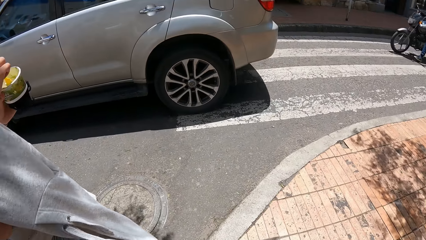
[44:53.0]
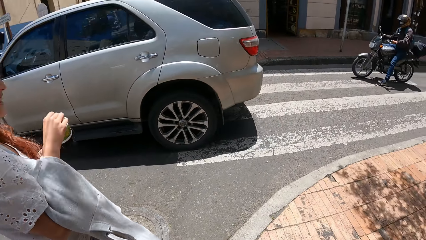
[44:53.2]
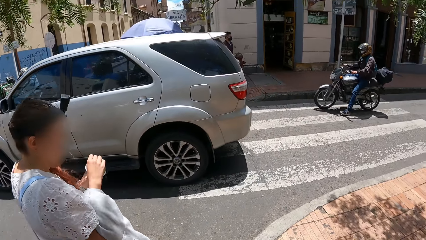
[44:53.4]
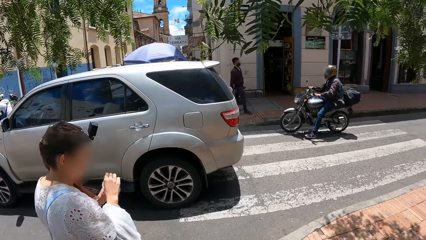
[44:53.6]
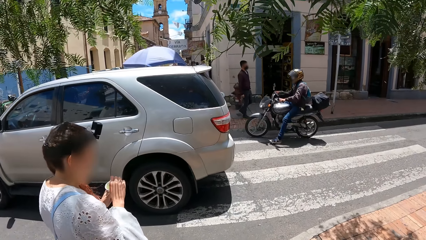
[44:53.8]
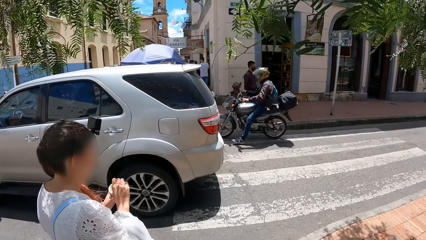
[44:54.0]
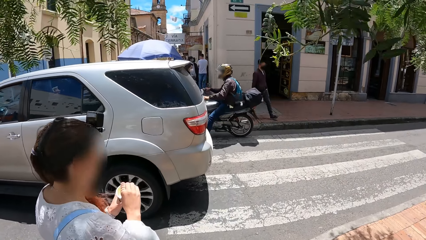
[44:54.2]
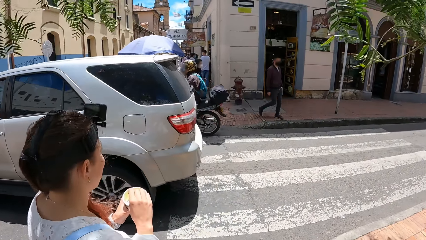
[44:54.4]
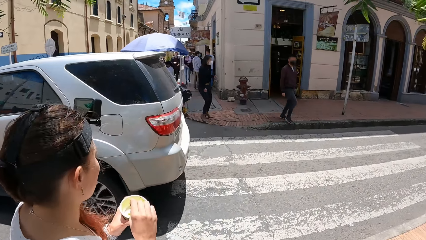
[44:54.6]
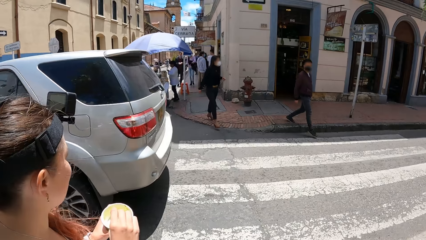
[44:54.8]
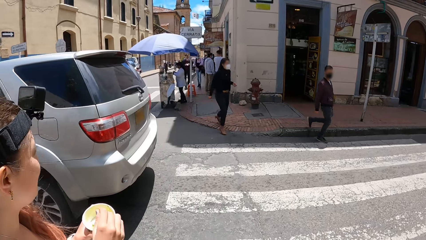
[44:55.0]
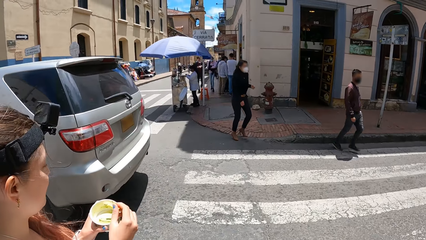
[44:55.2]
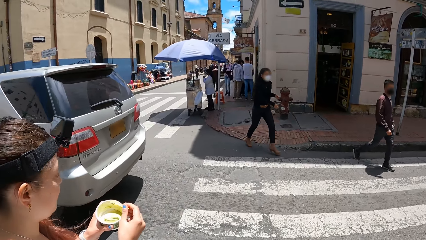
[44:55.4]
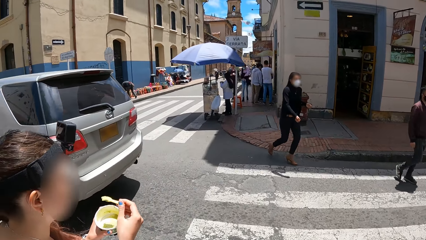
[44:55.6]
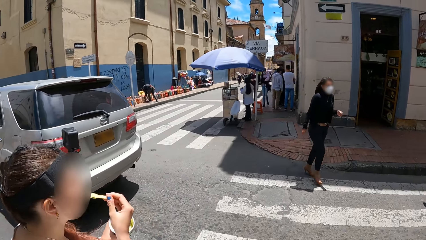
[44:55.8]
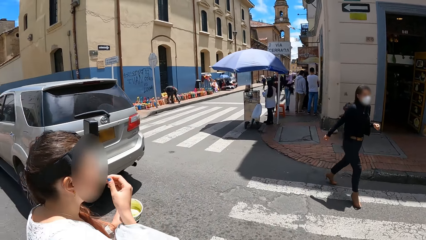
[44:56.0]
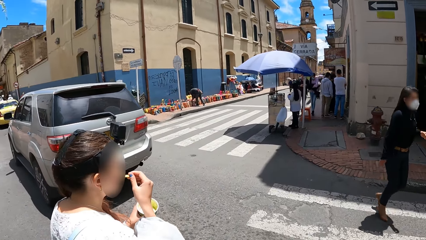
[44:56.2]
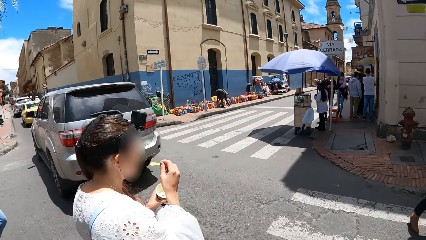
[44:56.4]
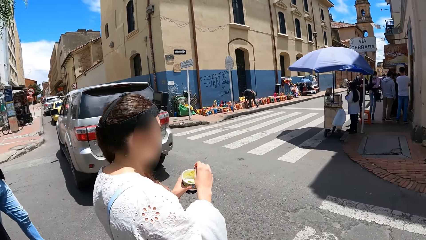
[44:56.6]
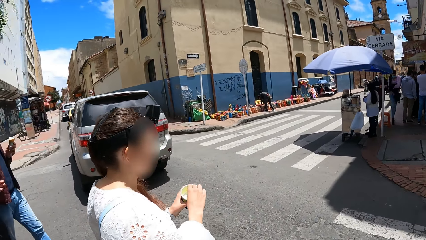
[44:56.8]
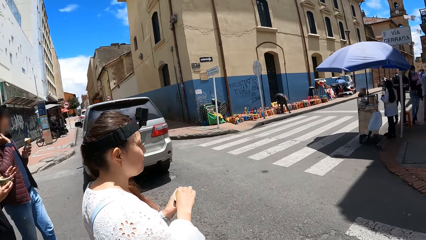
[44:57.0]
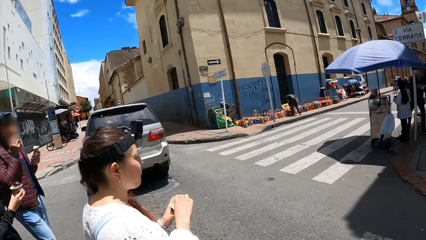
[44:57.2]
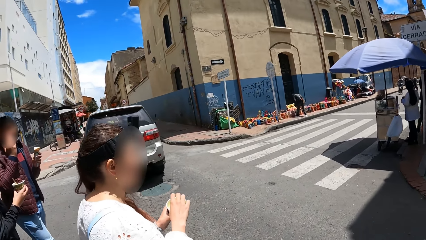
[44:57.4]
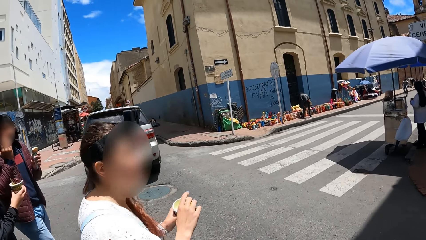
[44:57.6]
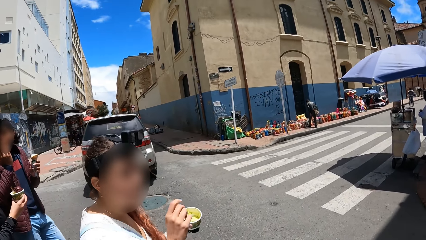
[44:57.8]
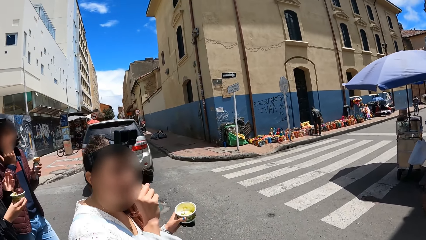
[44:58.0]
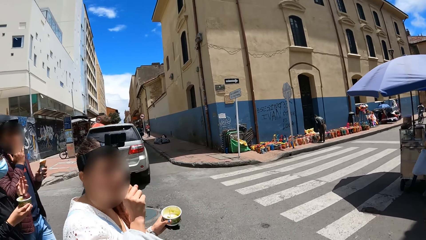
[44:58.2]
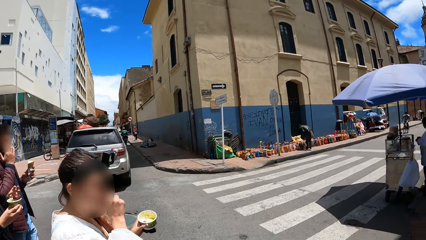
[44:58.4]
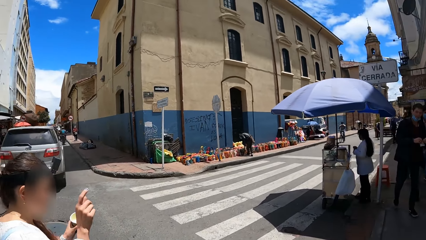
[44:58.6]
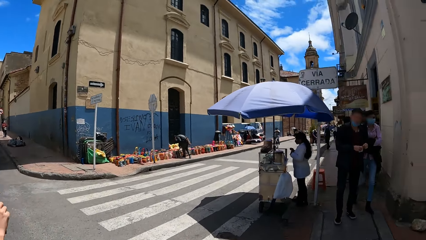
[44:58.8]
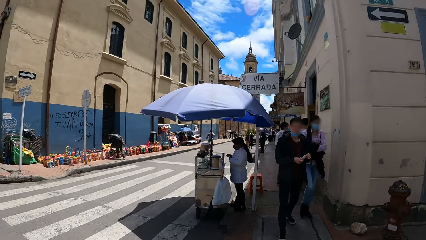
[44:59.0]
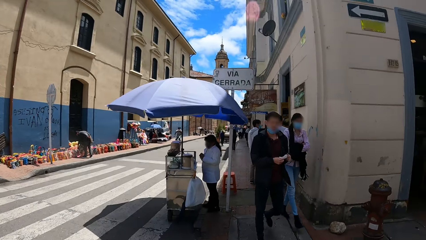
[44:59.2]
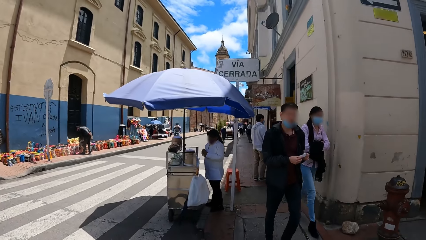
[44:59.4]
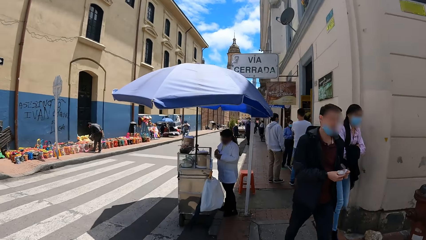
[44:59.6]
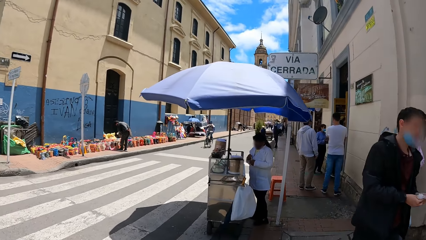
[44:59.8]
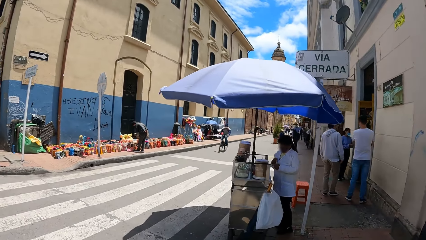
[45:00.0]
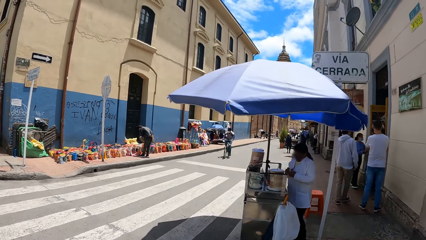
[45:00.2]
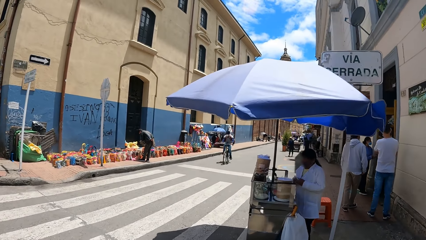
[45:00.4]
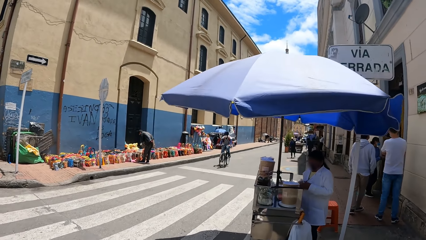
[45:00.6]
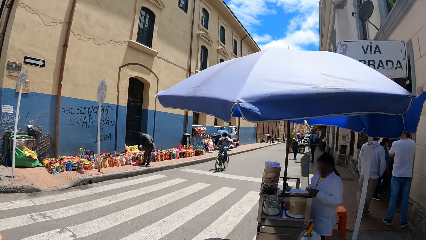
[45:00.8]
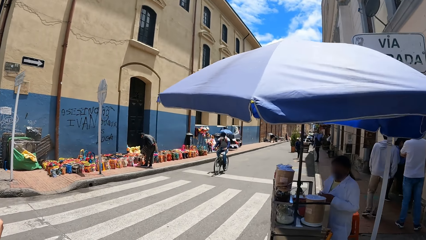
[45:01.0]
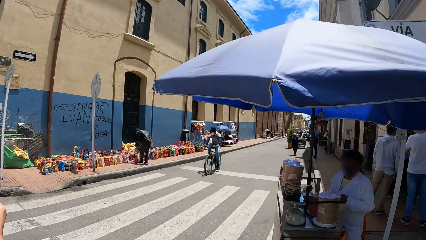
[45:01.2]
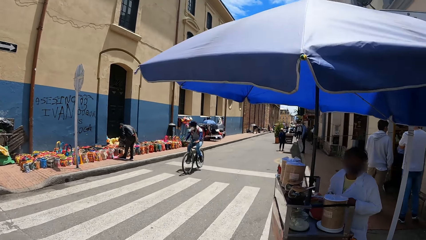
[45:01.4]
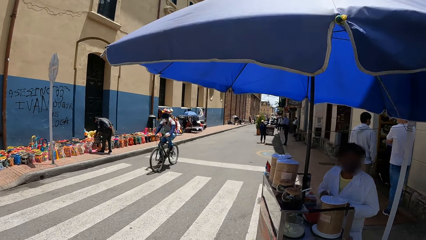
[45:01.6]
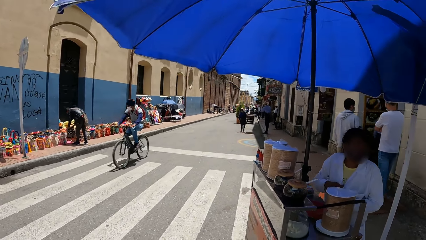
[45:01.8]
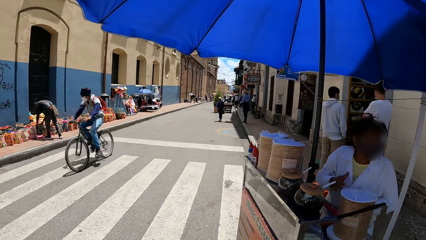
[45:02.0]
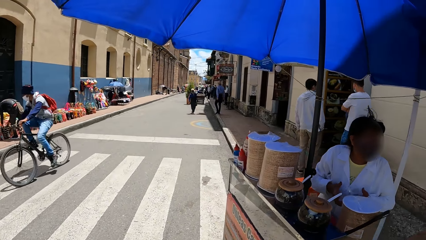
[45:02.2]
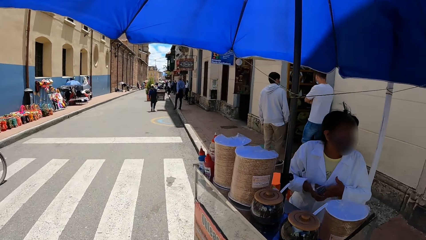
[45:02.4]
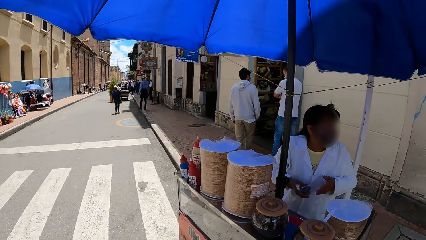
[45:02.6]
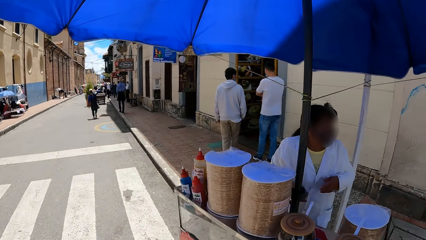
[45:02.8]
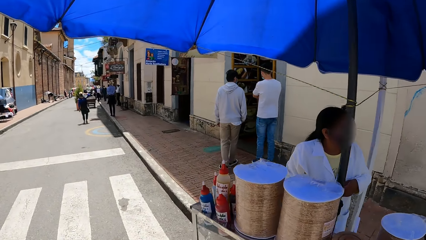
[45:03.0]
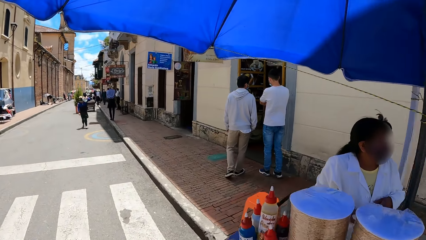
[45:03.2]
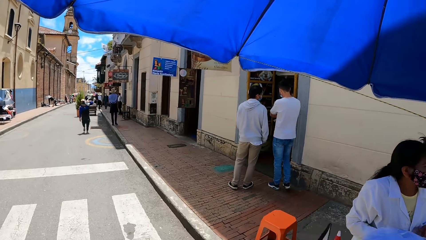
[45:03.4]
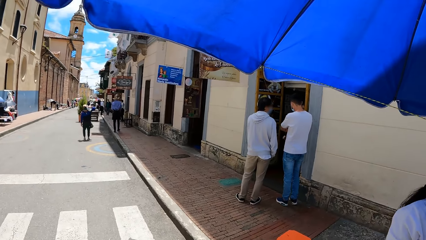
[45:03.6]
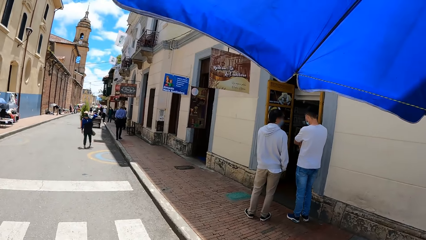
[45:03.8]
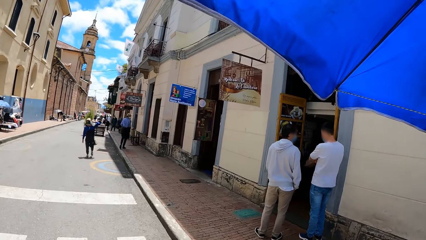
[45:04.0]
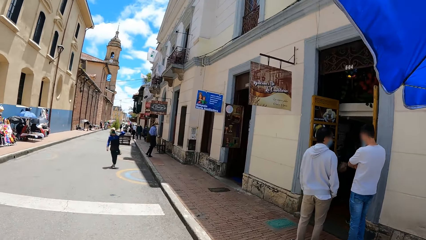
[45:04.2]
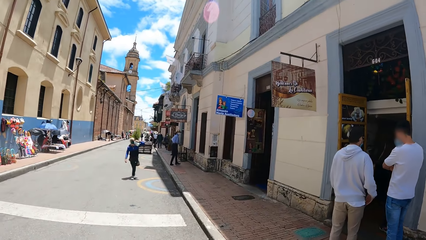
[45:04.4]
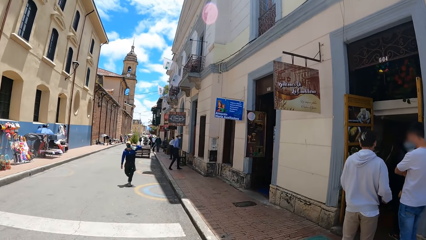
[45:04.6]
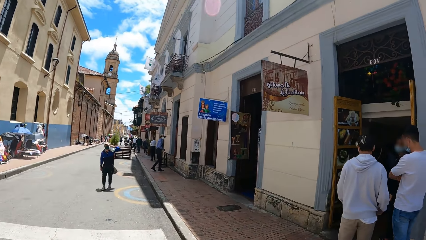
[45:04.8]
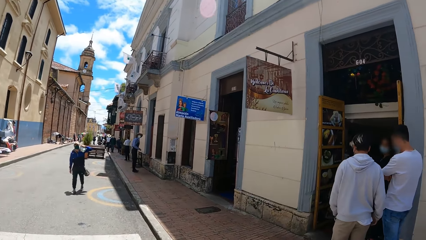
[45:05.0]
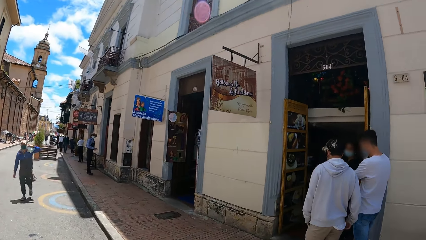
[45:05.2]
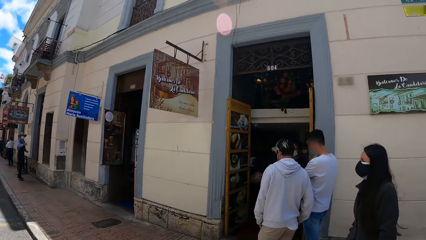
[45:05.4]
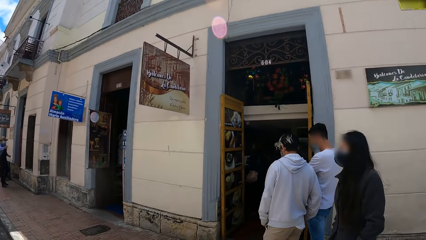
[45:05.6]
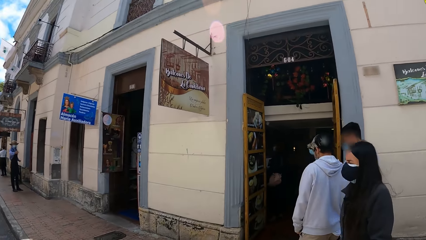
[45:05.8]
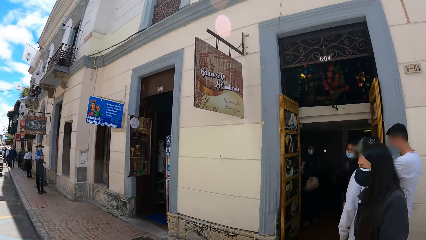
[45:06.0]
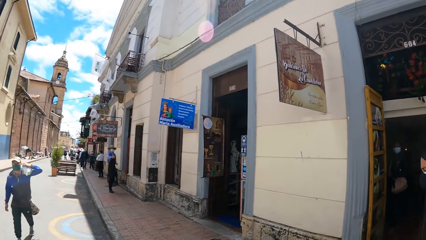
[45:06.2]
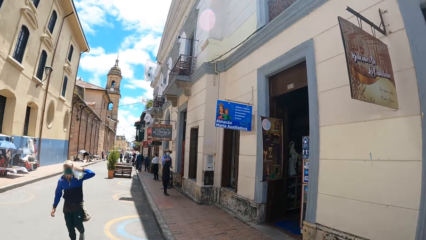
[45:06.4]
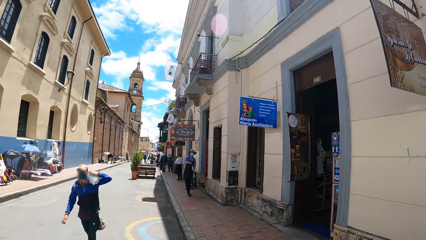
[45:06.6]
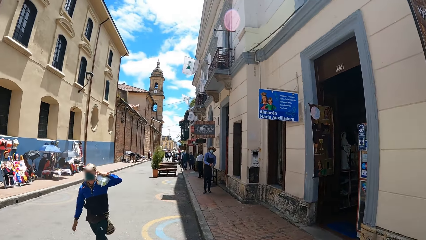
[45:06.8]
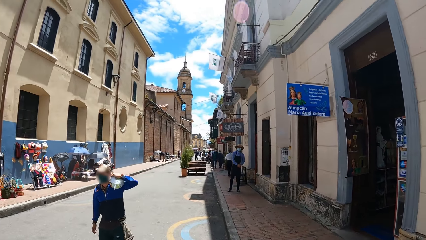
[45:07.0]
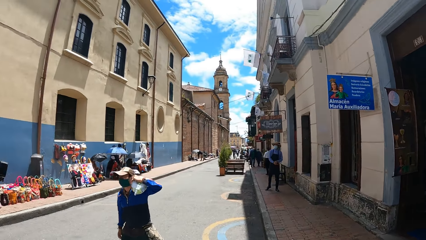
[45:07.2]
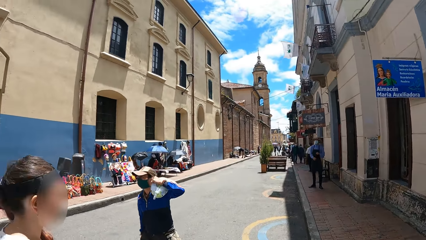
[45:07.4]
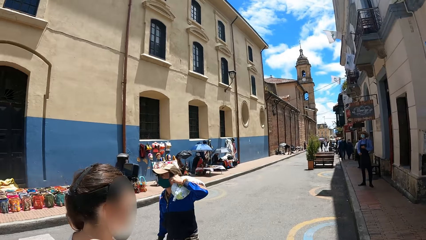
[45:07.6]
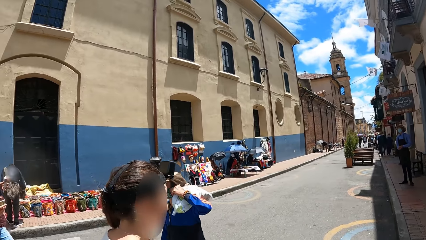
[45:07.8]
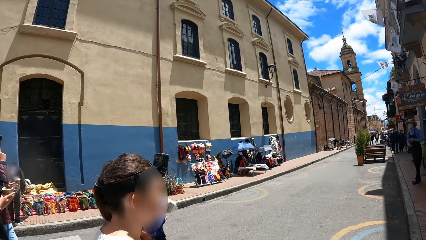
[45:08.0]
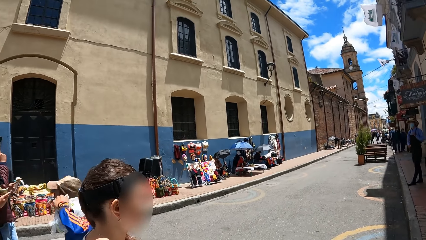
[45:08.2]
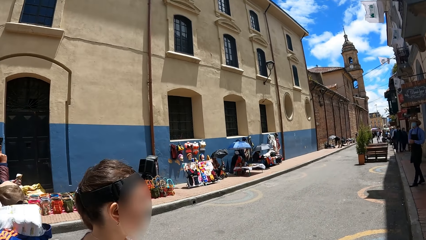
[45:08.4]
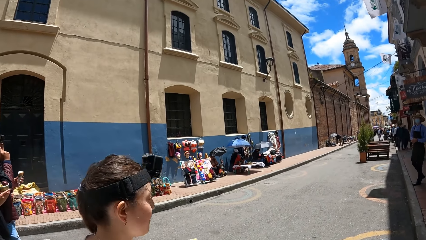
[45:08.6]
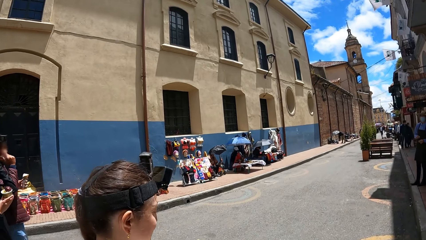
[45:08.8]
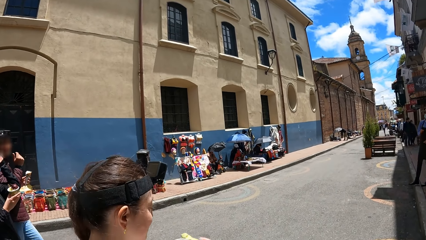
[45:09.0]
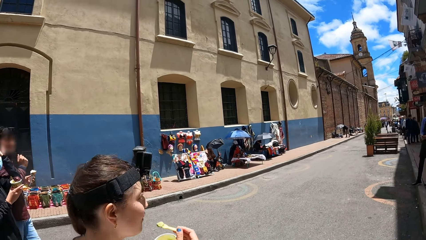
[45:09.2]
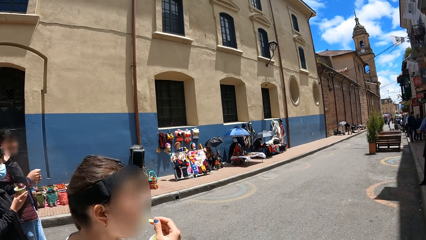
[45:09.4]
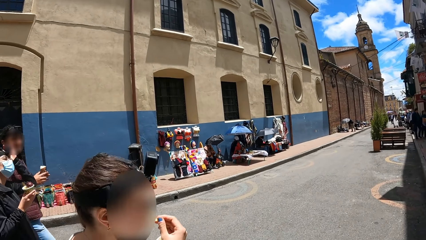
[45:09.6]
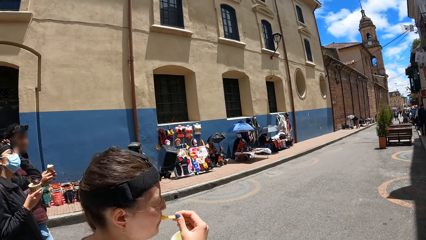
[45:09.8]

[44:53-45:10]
A woman takes the ice cream with the scoop in her right hand from the cup in her left hand, and eats the ice cream from the scoop in her right hand. The camera wearer crosses the road. A man touches his face with his right hand. The woman interacts with the camera wearer. The camera wearer looks around.
